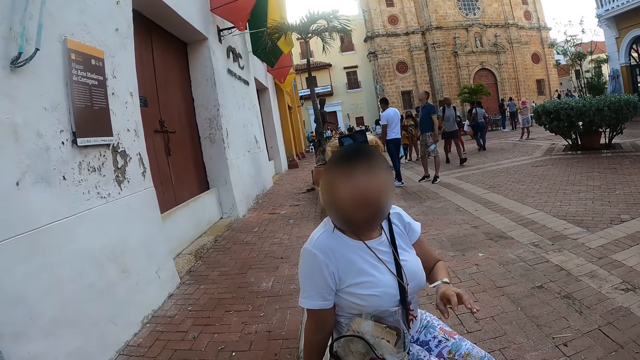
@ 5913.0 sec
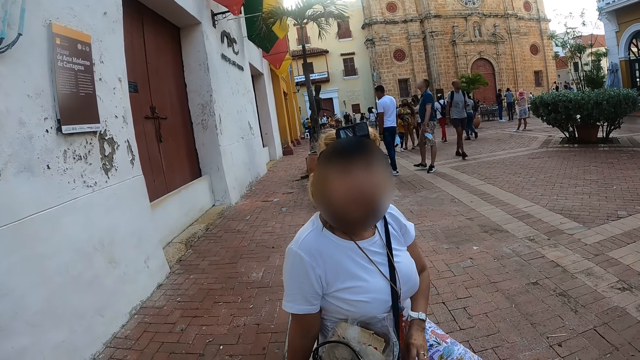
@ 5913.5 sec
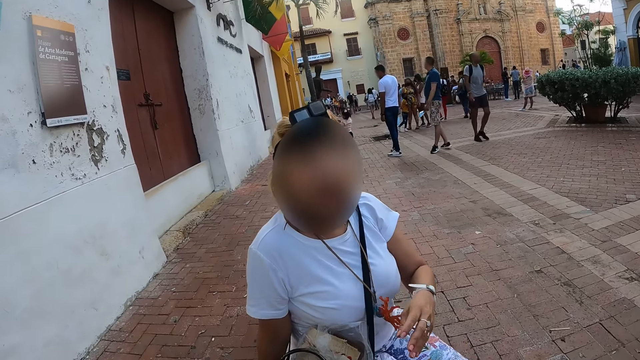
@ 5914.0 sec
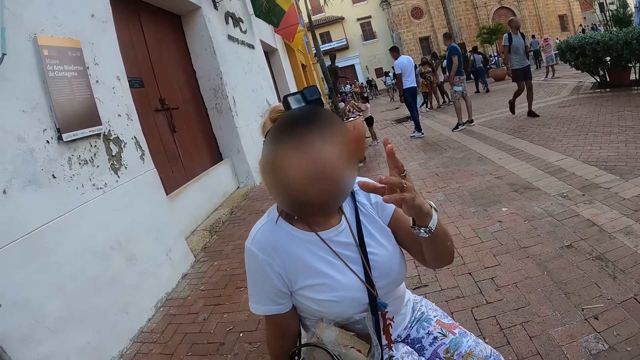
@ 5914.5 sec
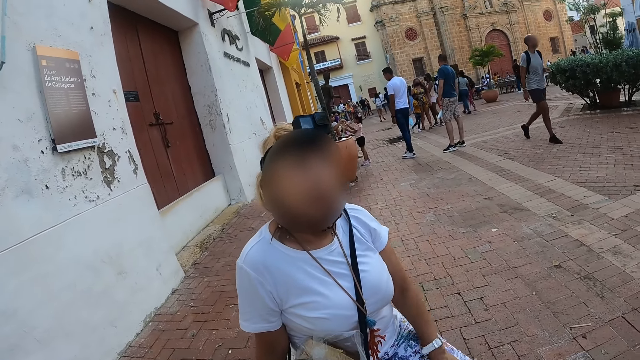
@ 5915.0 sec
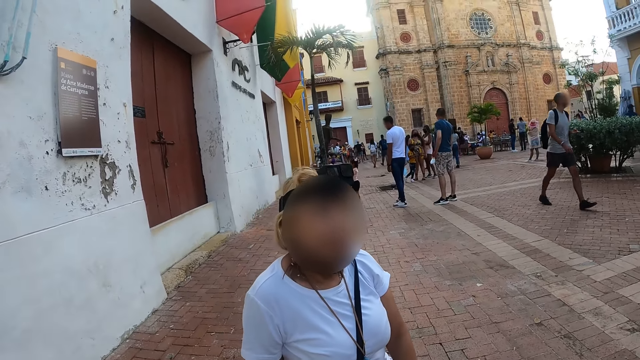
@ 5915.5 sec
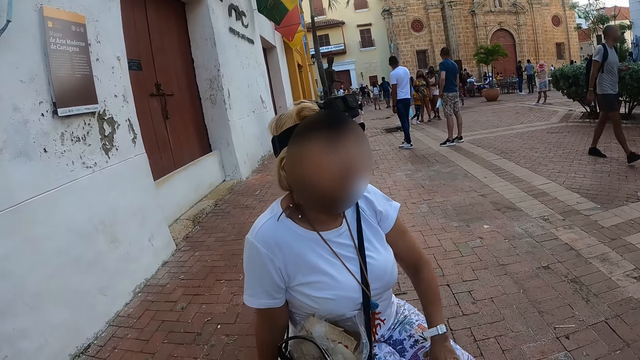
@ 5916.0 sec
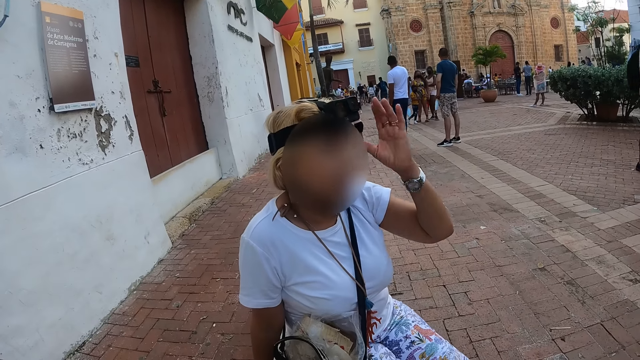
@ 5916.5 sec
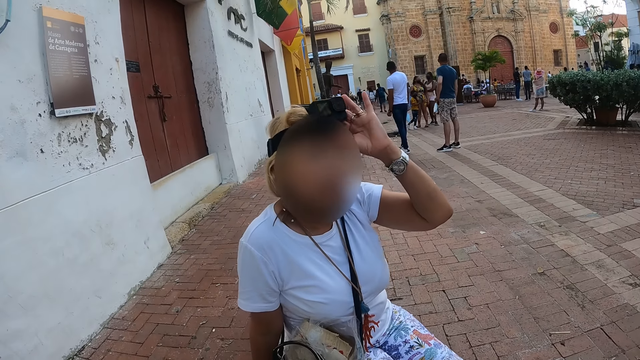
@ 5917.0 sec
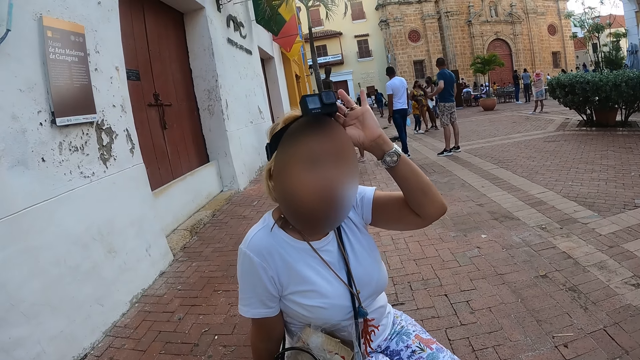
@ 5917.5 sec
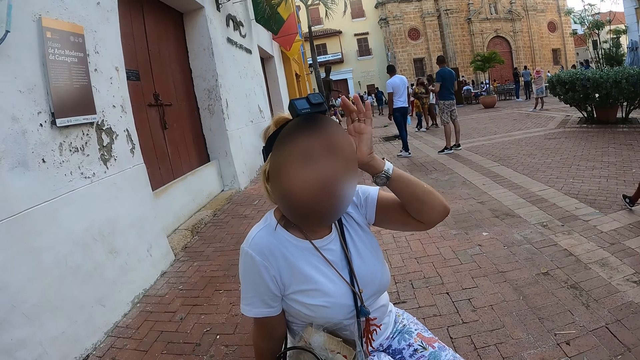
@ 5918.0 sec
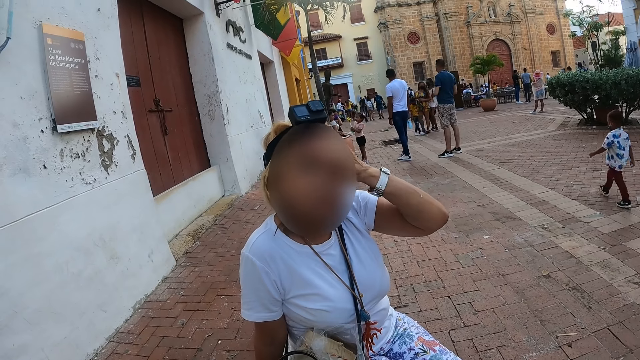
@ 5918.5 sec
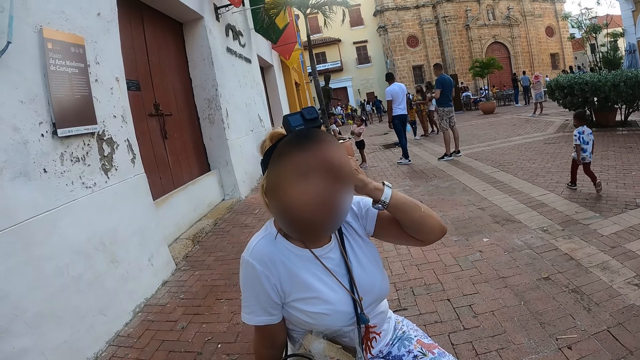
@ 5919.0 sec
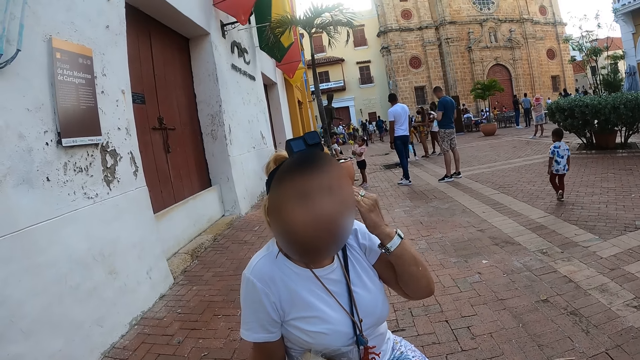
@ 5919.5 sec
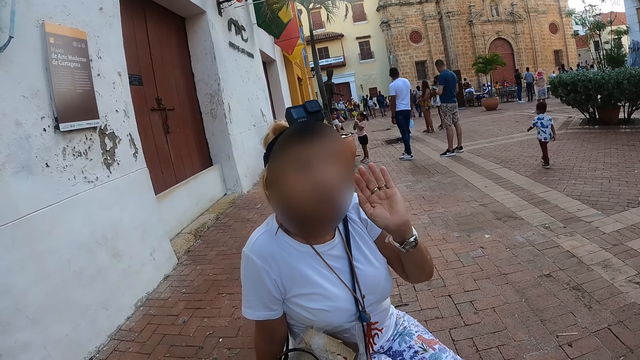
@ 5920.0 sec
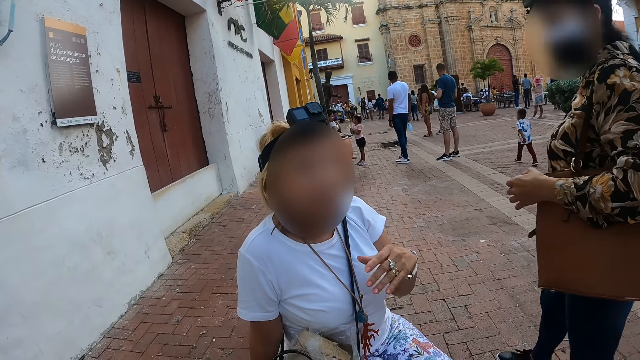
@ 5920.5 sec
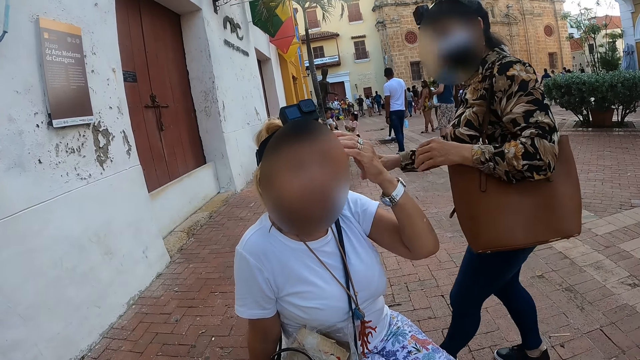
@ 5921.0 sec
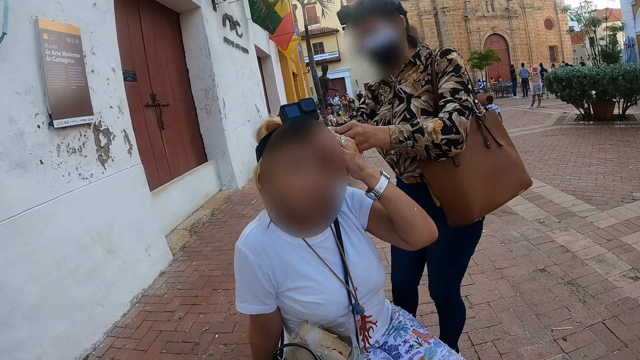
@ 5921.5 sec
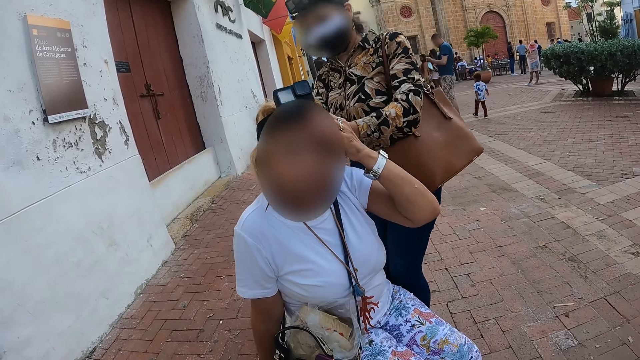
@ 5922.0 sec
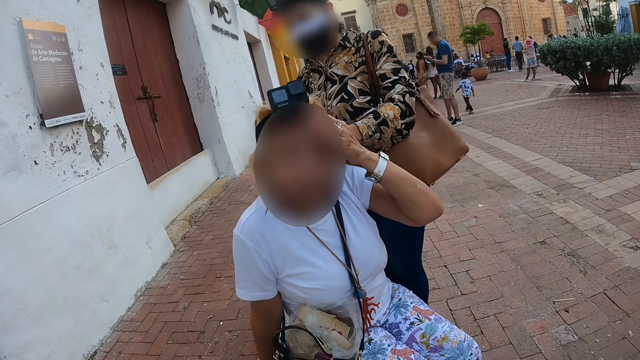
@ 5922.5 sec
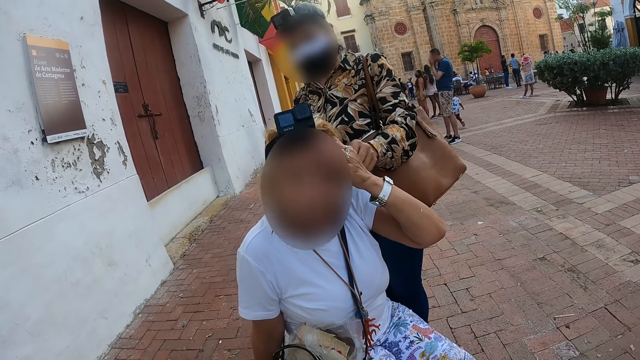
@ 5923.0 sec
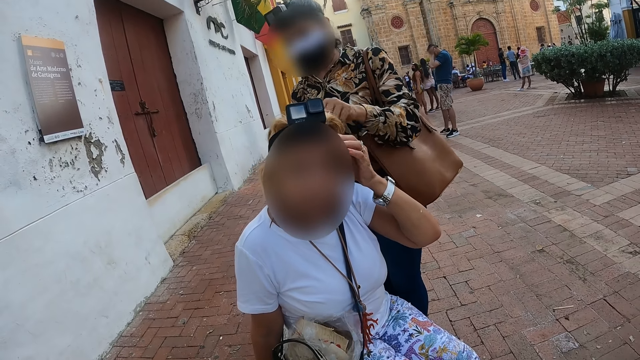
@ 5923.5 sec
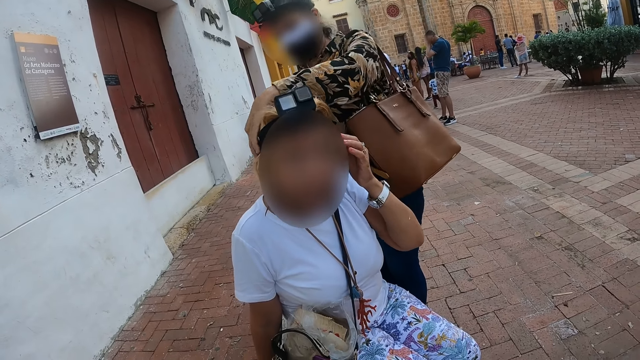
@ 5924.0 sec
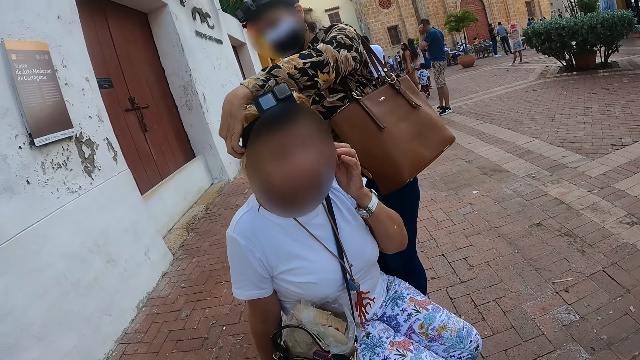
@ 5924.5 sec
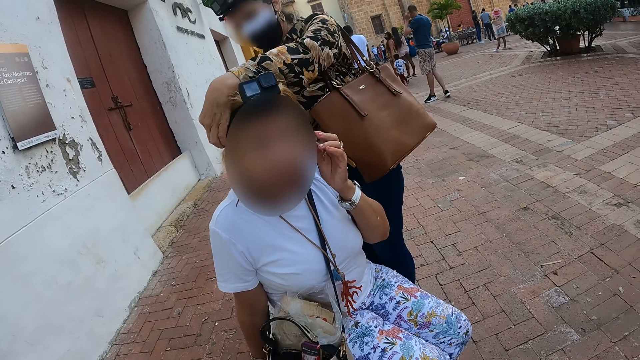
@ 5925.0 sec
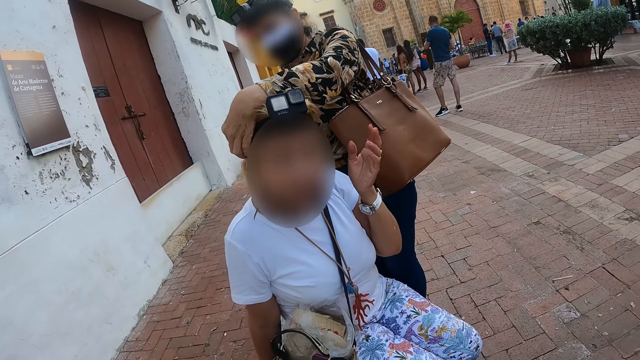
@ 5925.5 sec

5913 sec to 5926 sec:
A person moves the hand. The camera wearer talks to the person. The person fixes the camera. The person rubs the face with the hand. Another person walks around. The other person fixes the camera of the first person on the head.

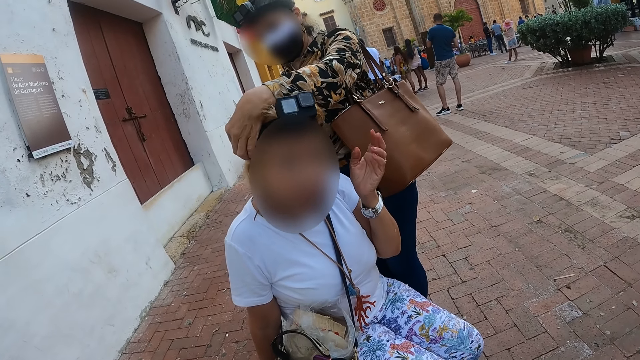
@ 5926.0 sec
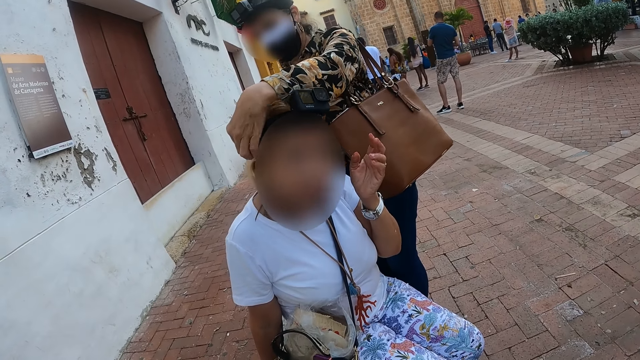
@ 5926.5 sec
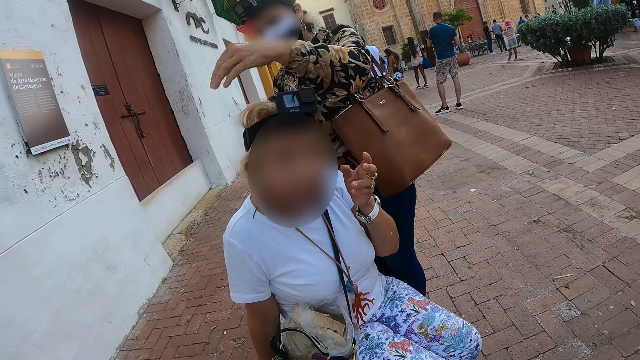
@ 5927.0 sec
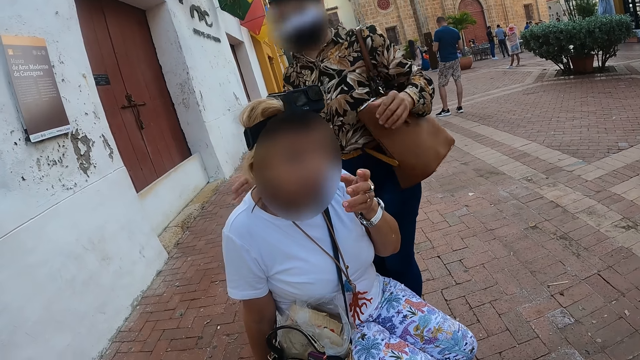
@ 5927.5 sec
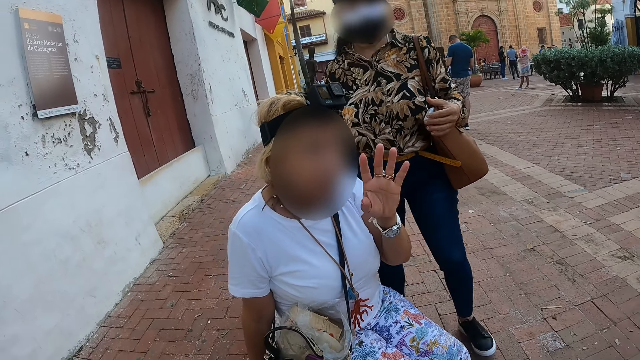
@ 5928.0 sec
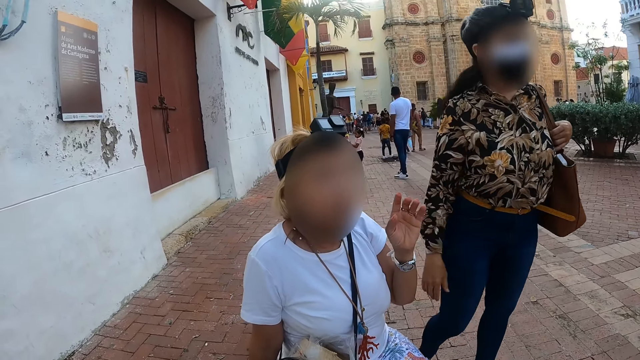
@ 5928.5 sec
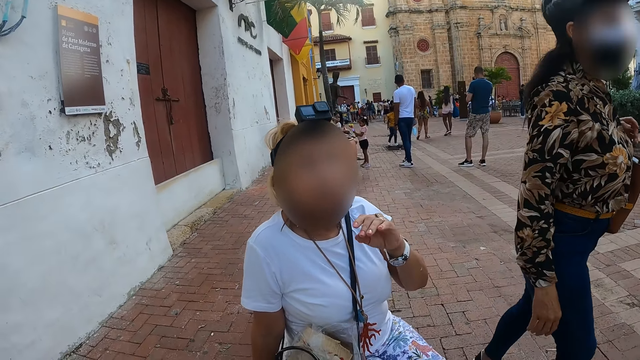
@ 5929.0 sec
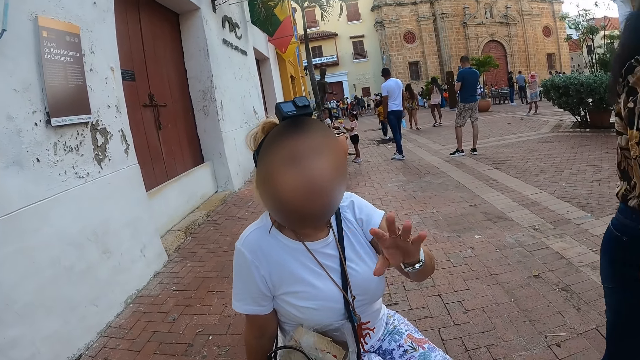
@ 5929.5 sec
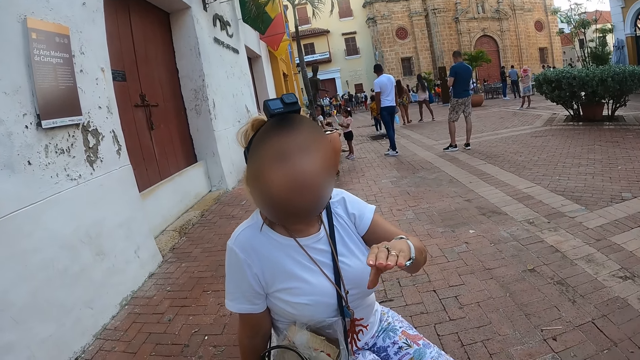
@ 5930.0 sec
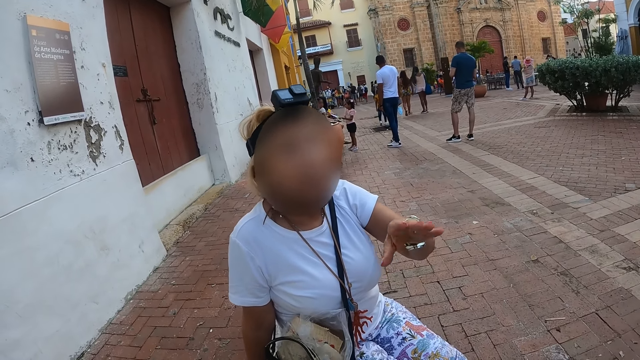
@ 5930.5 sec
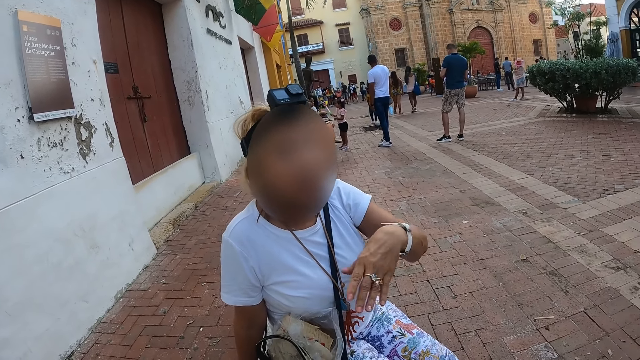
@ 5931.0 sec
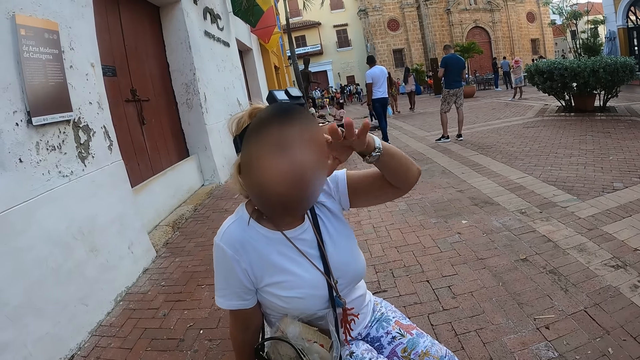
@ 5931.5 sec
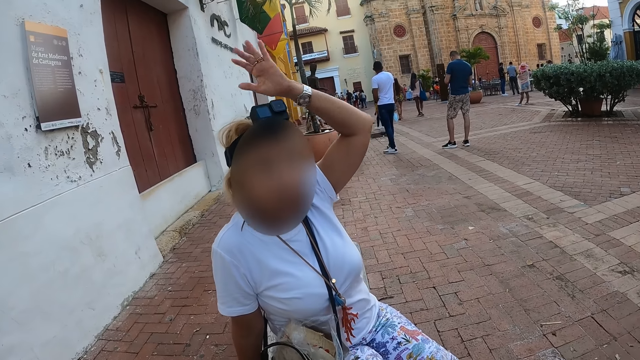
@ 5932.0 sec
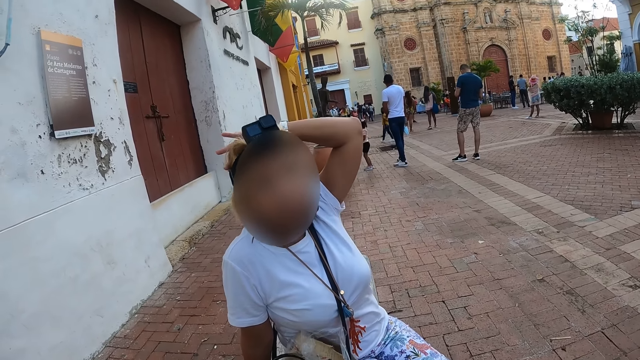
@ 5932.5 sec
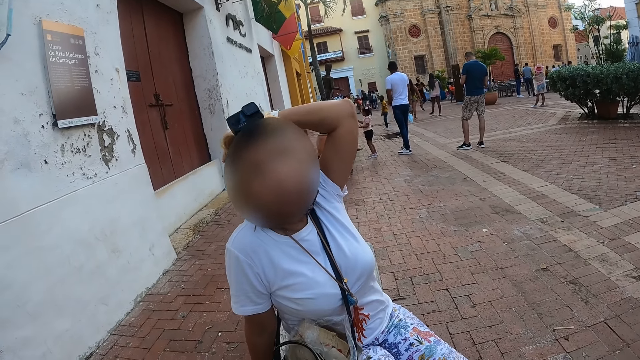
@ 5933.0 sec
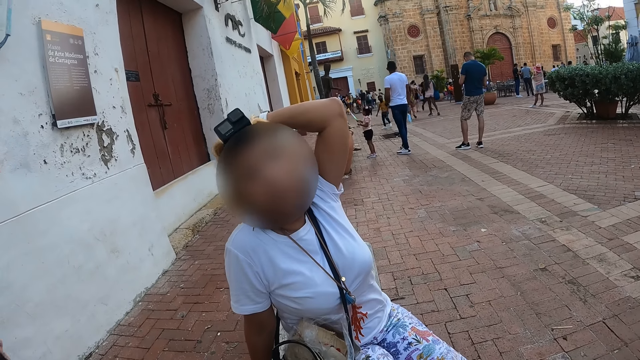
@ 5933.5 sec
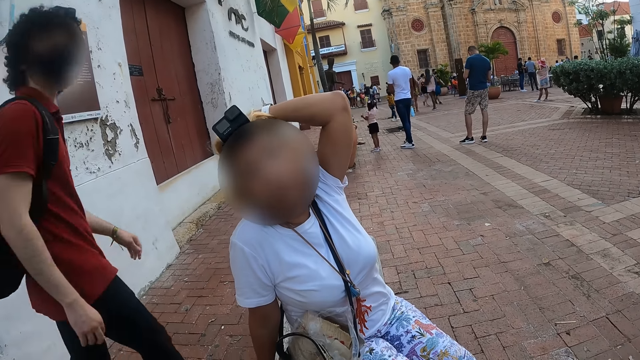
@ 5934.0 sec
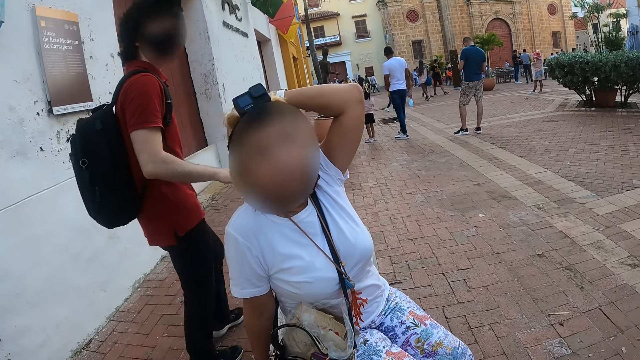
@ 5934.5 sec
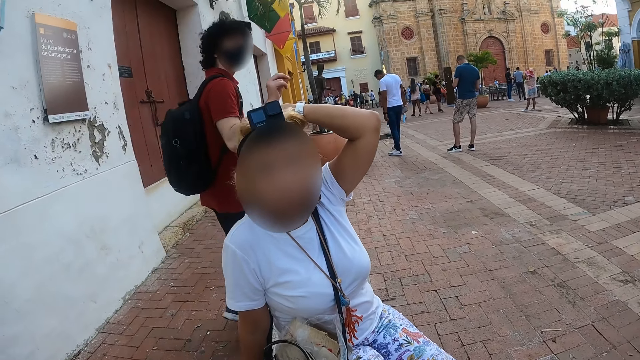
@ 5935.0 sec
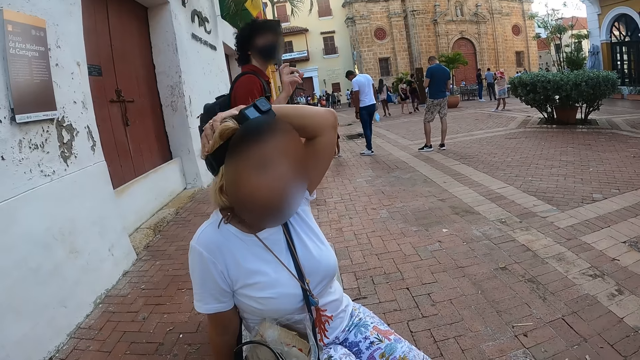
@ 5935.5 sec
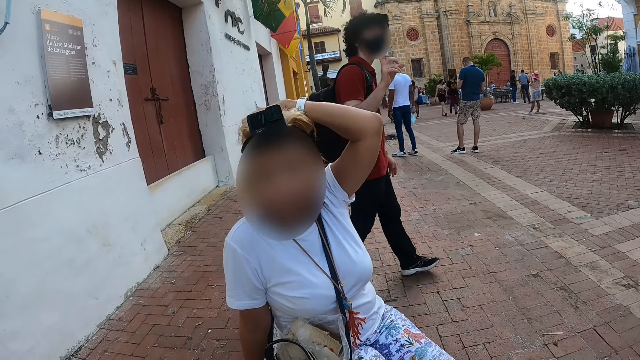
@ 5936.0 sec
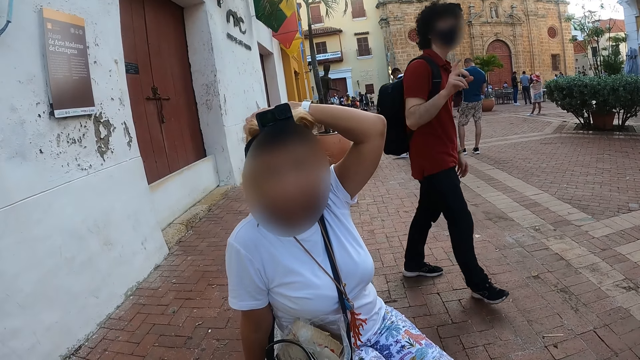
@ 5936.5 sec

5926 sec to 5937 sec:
A person walks around. Another person moves the hand. The camera wearer talks to the second person. A third person walks around.
